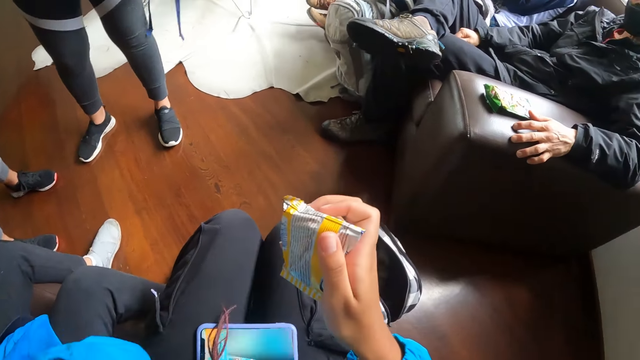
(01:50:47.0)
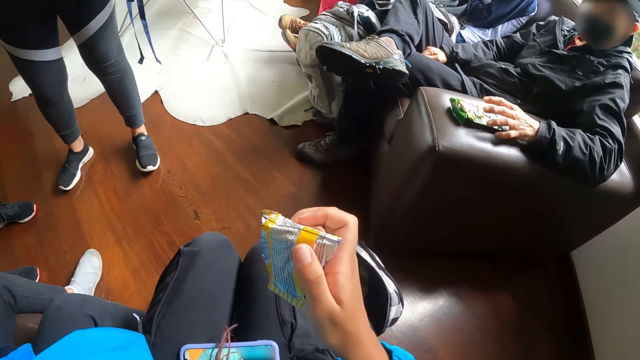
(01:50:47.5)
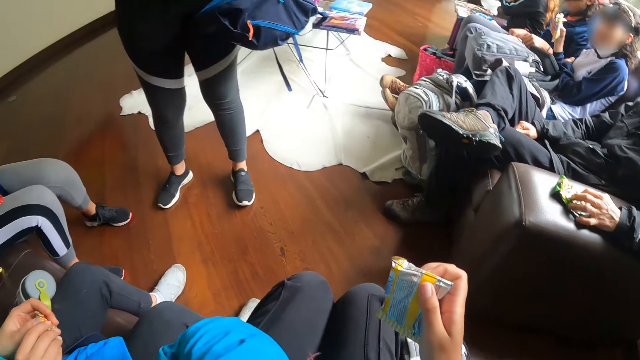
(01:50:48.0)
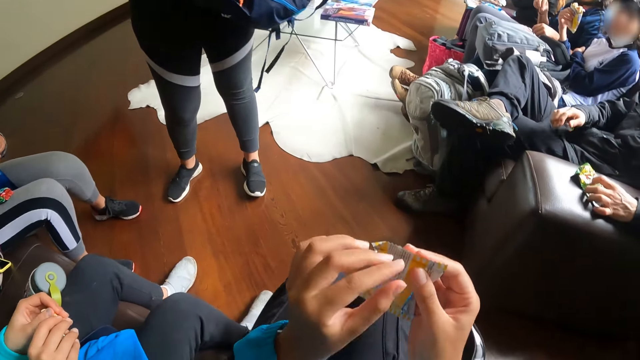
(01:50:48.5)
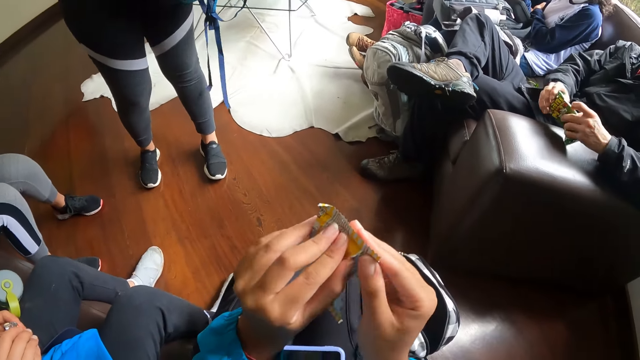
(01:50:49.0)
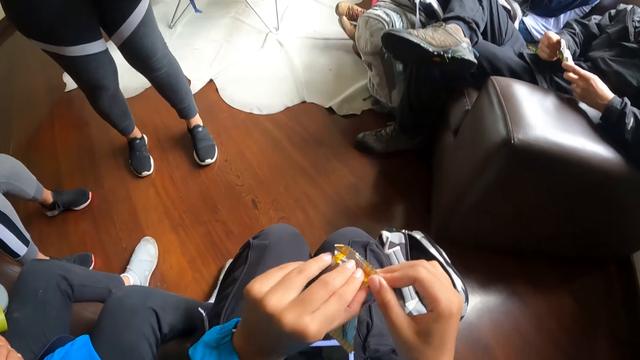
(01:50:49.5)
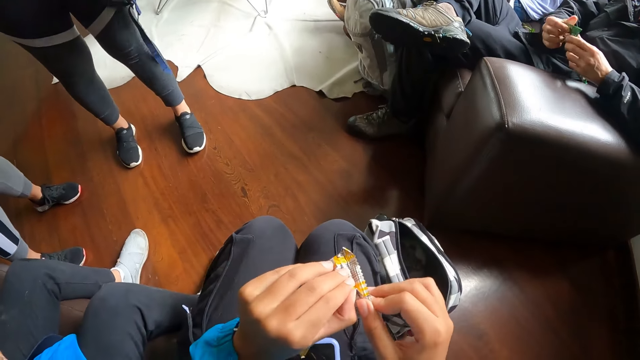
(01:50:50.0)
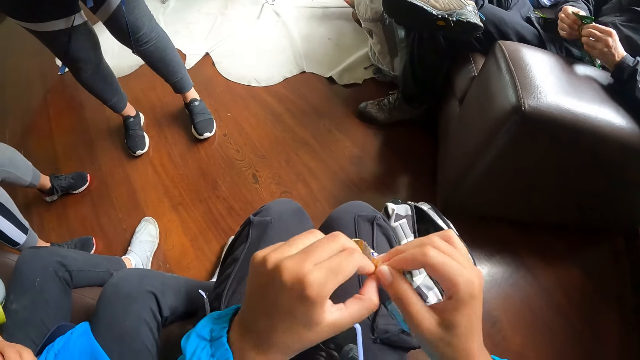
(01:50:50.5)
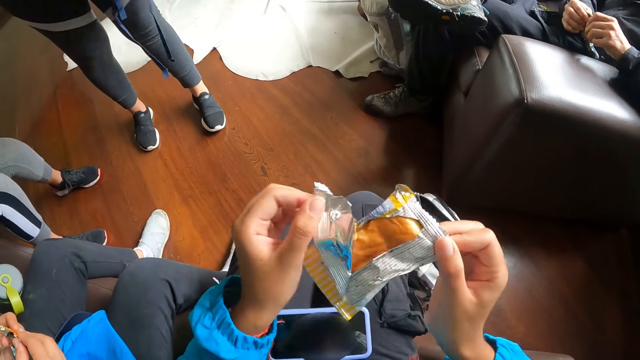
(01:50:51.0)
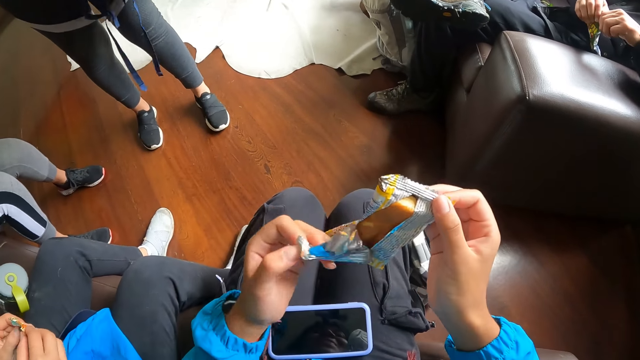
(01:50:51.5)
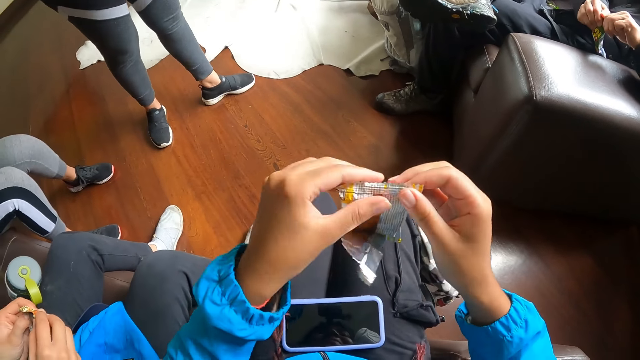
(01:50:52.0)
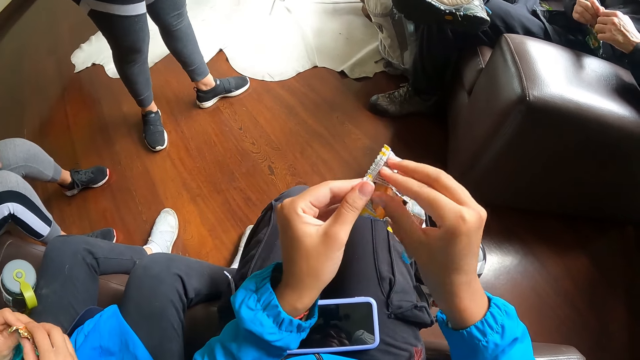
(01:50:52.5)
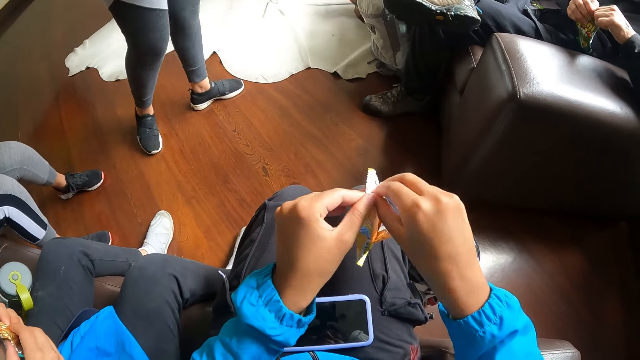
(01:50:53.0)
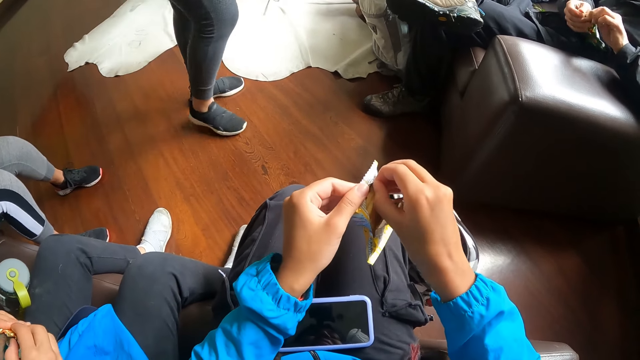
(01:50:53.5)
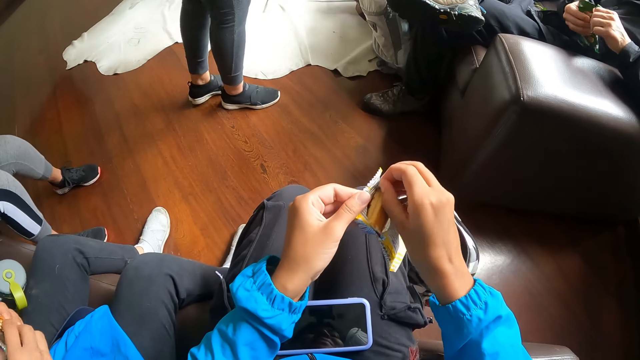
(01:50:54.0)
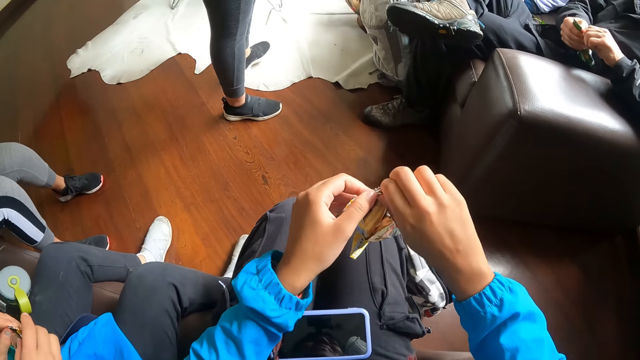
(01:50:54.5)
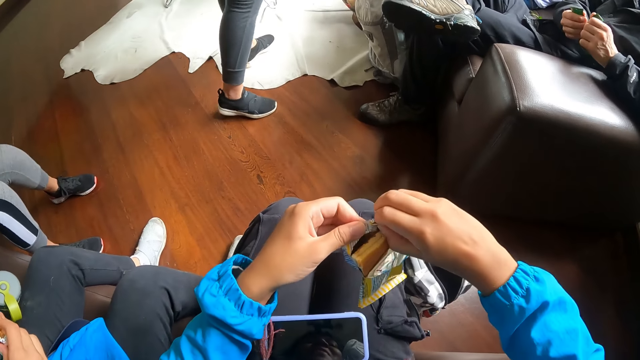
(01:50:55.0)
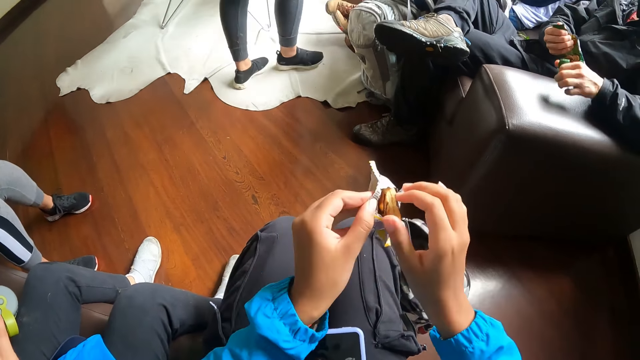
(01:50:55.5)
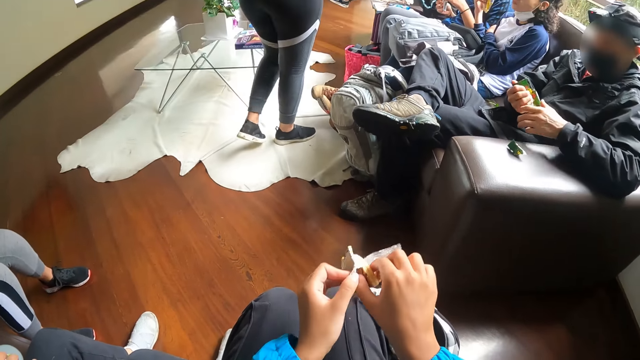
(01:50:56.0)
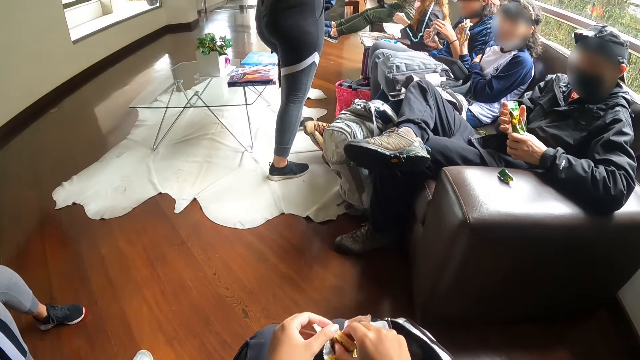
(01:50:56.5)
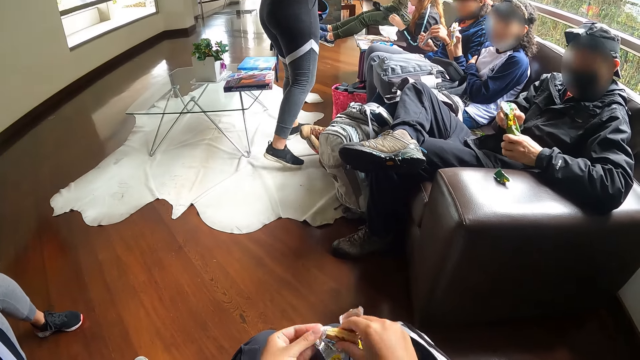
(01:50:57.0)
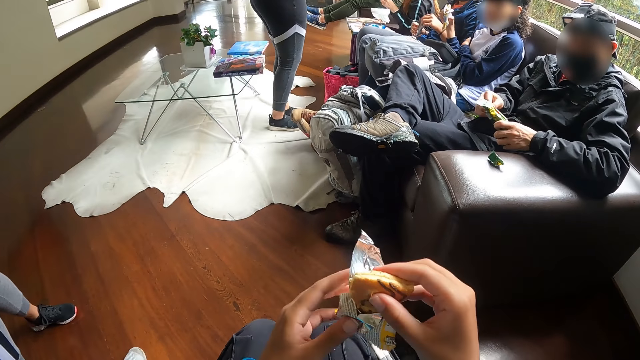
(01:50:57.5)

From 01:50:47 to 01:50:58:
The man picks the snacks on the chair with both hands. The camera wearer opens the pack of snacks with both hands. The man opens the packs with both hands and drops the torn pack on the chair with his left hand. The camera wearer adjusts the snacks with her right hand.

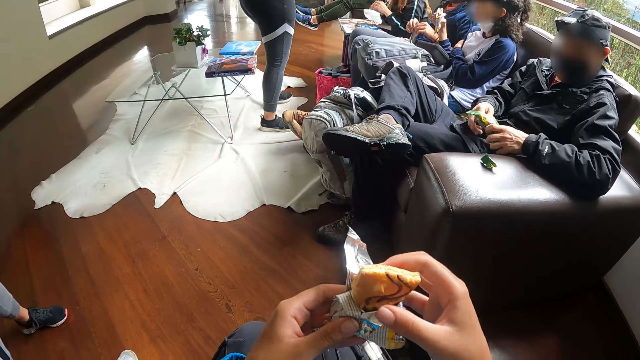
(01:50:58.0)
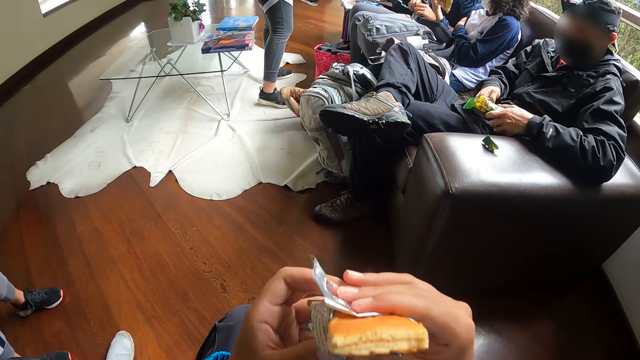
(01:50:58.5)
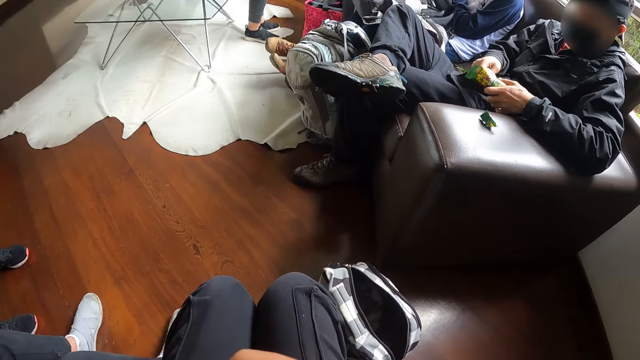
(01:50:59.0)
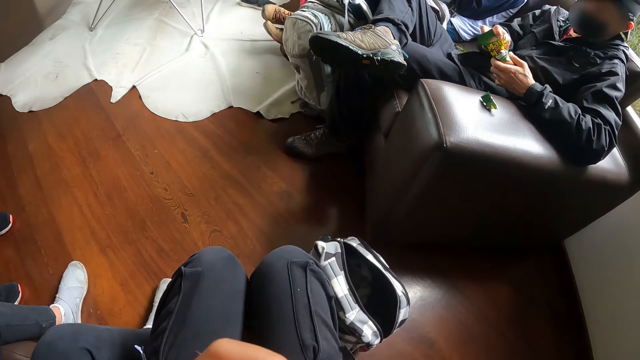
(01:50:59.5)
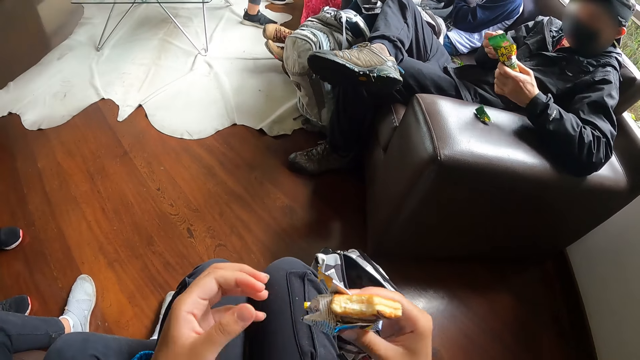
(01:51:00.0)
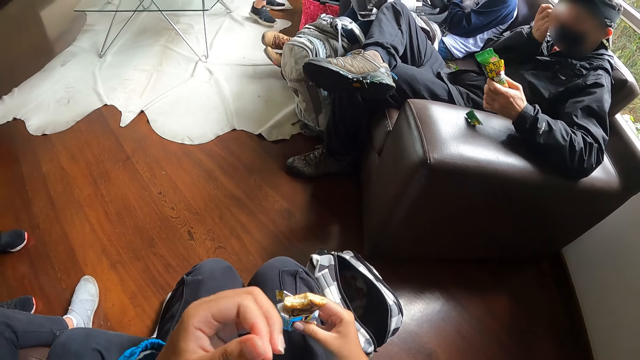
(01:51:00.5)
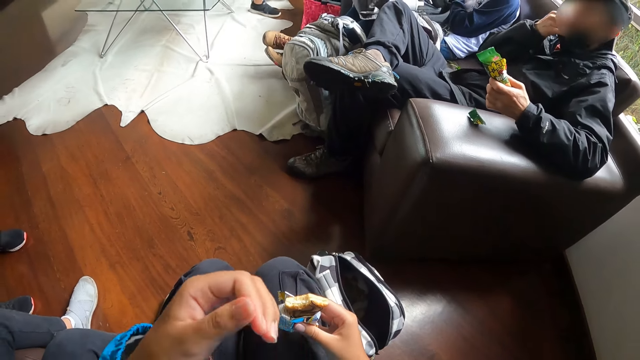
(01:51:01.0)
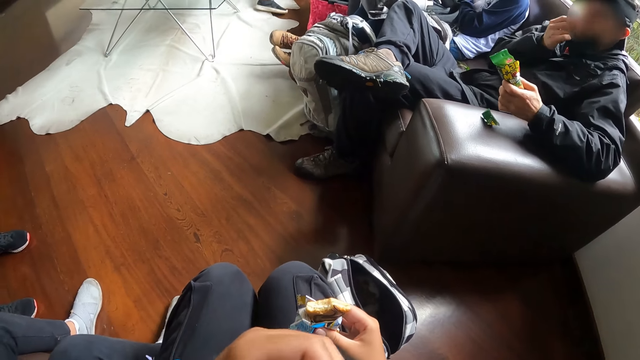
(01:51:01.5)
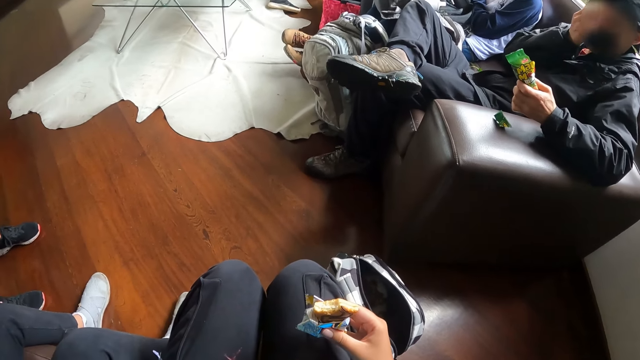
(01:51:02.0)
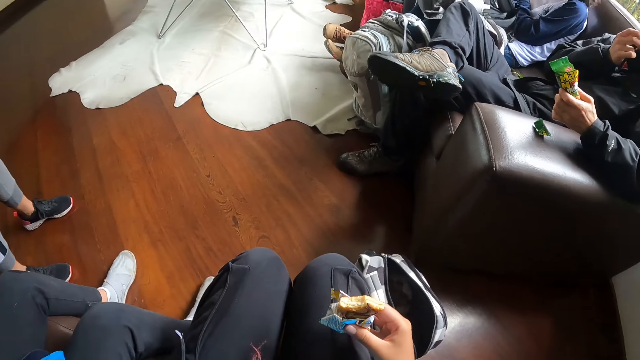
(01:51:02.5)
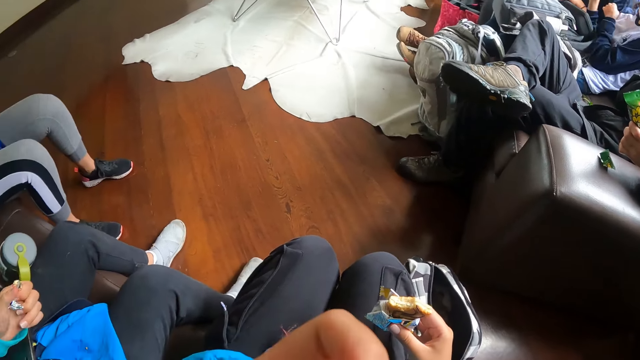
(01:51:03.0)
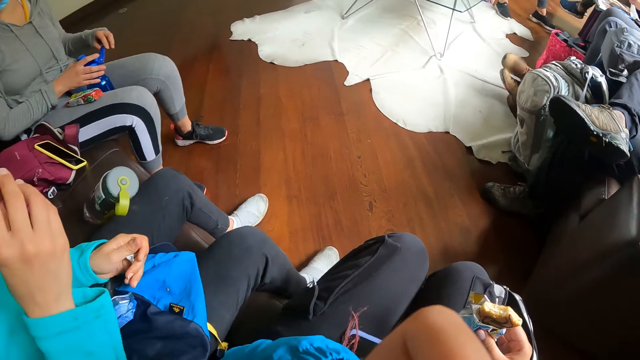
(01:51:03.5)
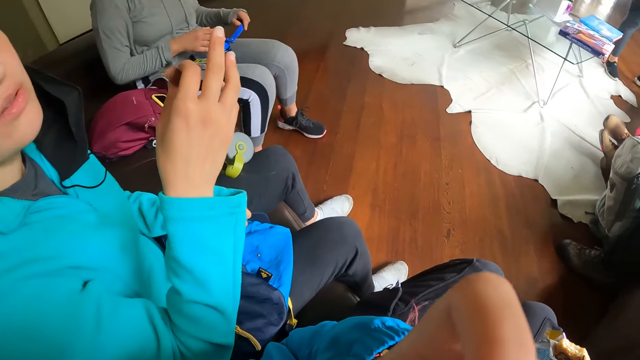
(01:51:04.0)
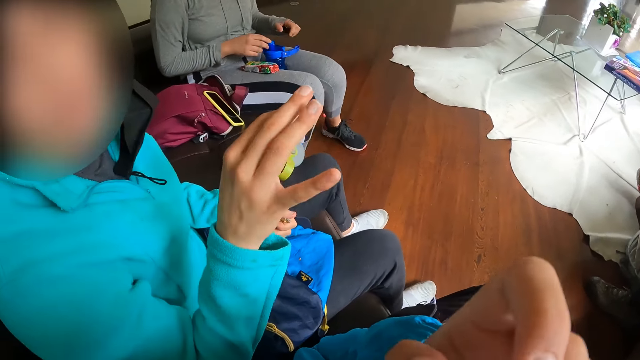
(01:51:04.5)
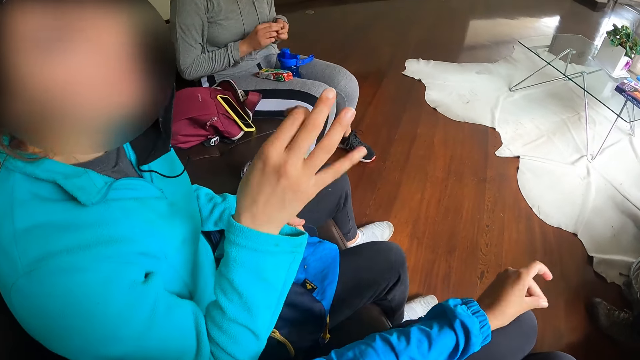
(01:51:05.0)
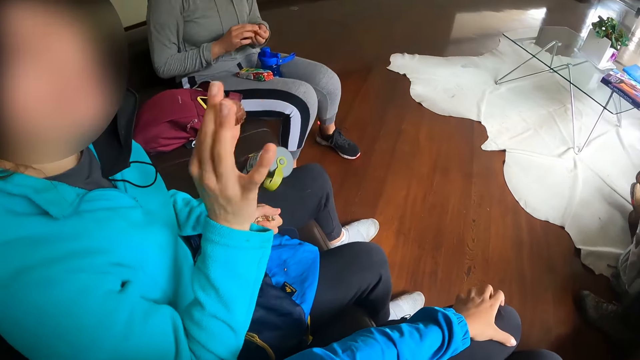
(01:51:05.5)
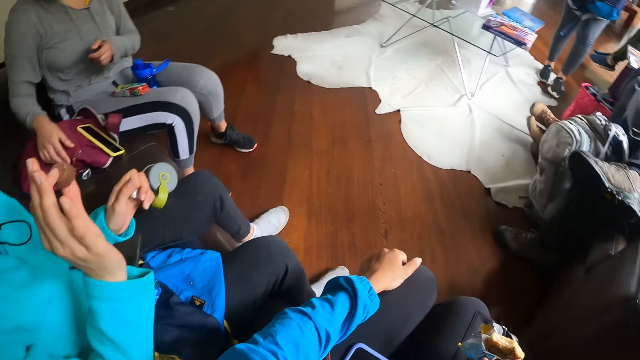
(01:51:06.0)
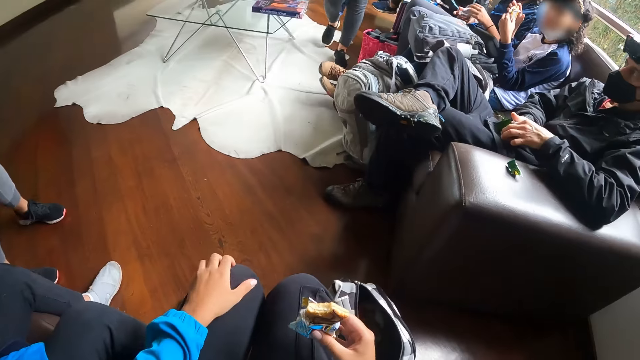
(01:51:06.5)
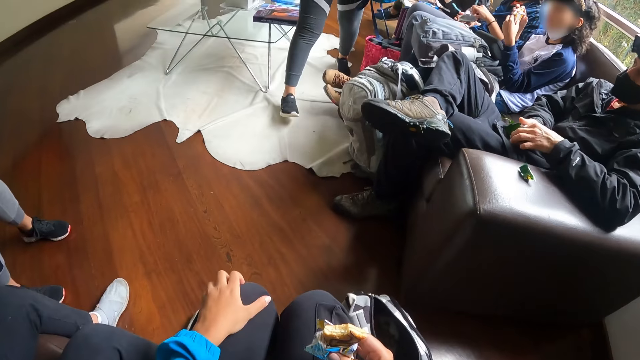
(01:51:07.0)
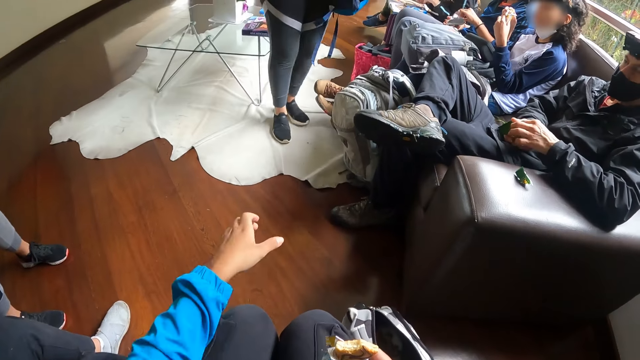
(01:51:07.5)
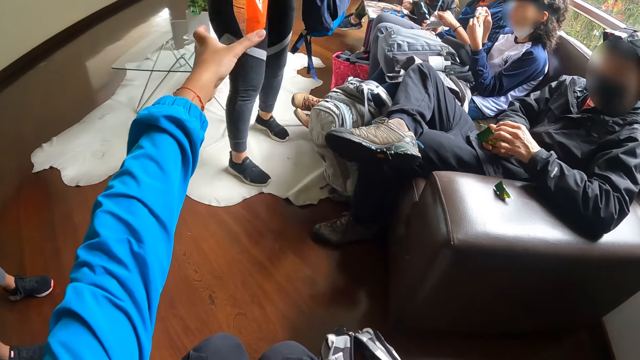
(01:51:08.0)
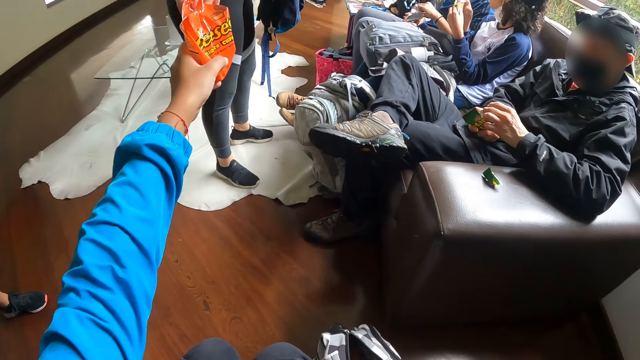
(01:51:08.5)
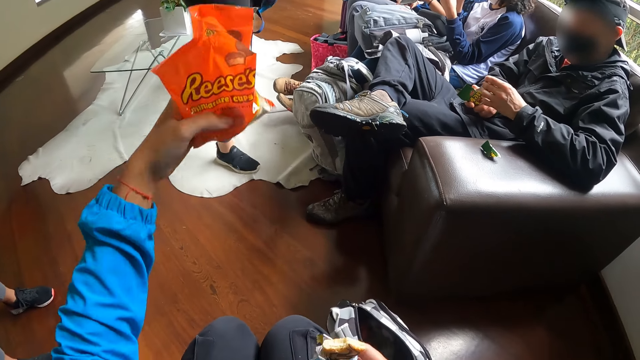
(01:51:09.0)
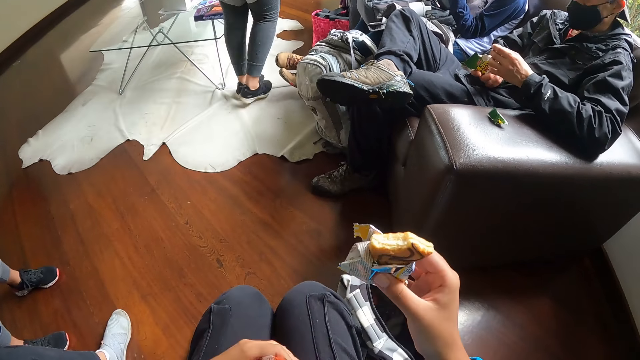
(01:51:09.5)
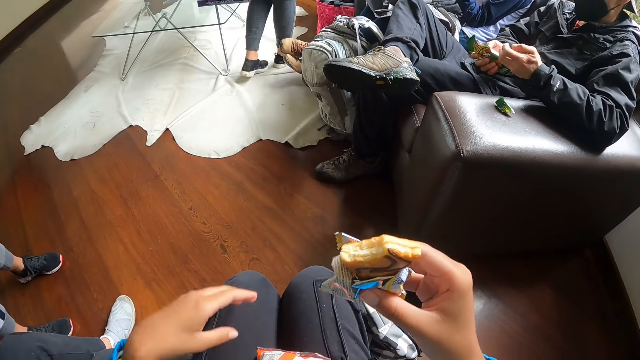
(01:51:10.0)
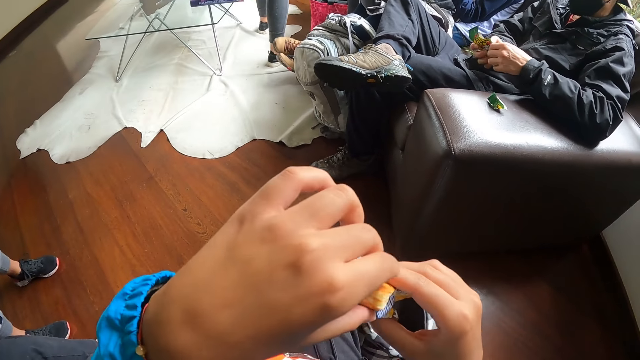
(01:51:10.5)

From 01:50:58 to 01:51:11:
The camera wearer eats the snacks with both hands. The man picks snacks from the pack with his right hand and eats the snacks in his right hand. A woman adjusts the cover of the bottle with both hands. A person talks. Another woman walks towards the camera wearer. The camera wearer collects the pack of snacks from the other woman with her left hand. The man picks snacks from the pack with his left hand.
